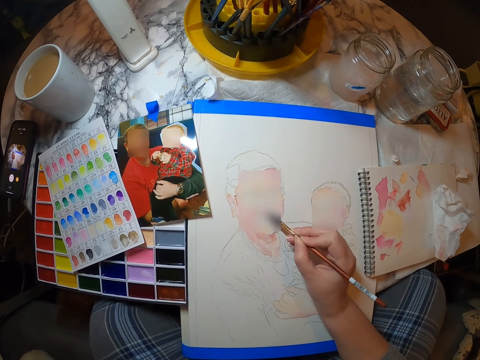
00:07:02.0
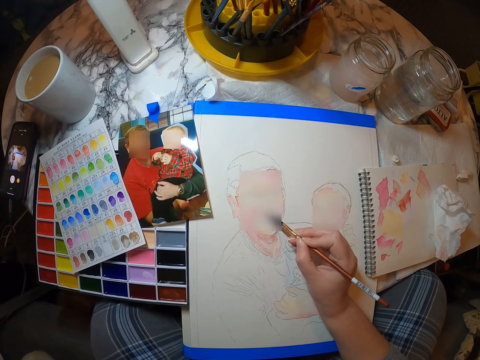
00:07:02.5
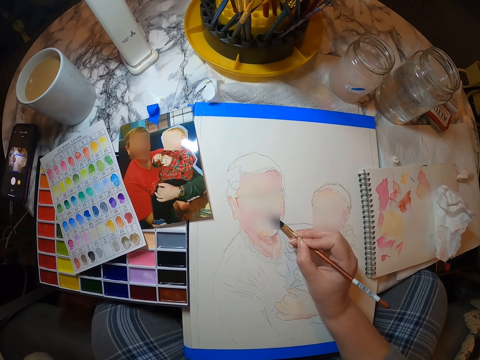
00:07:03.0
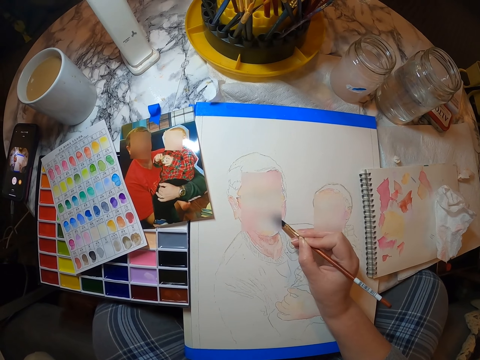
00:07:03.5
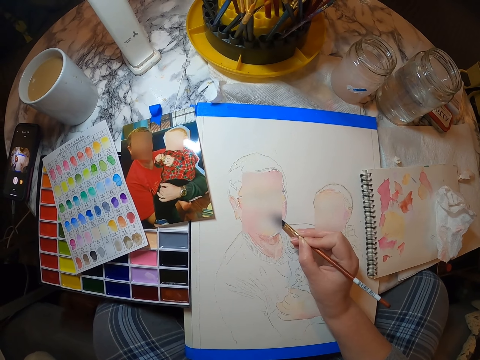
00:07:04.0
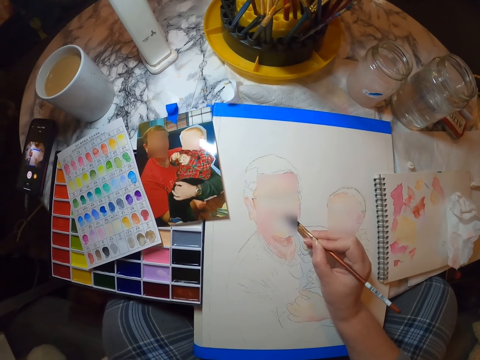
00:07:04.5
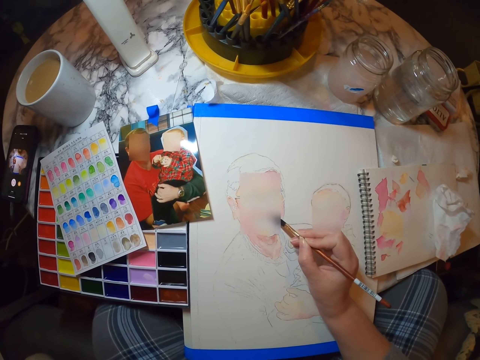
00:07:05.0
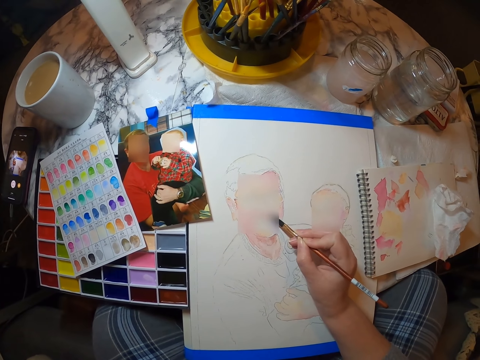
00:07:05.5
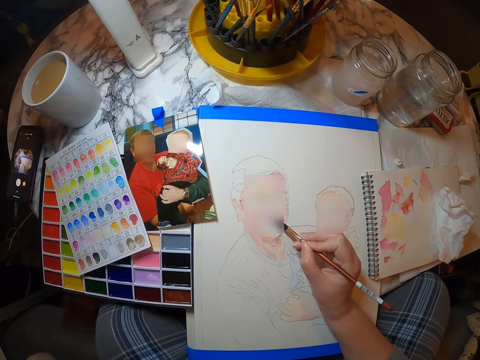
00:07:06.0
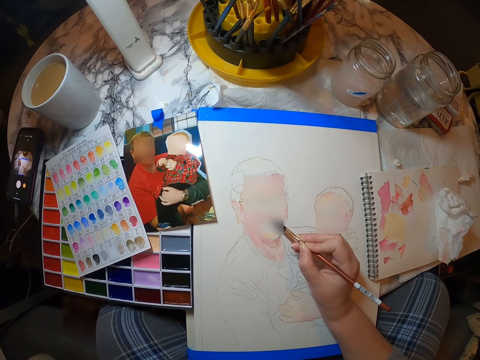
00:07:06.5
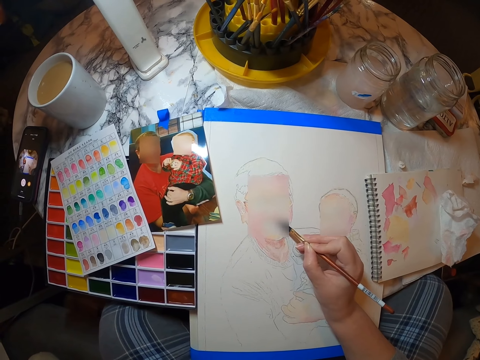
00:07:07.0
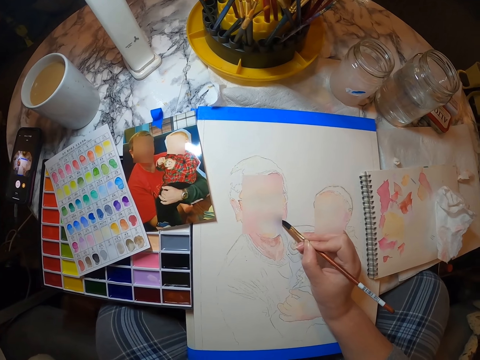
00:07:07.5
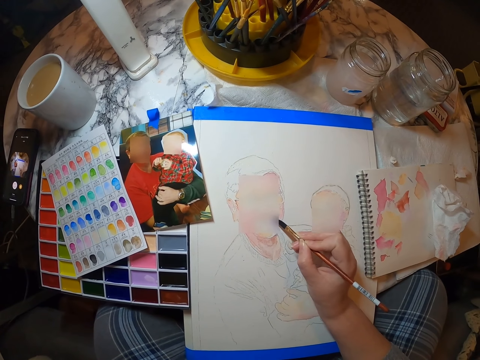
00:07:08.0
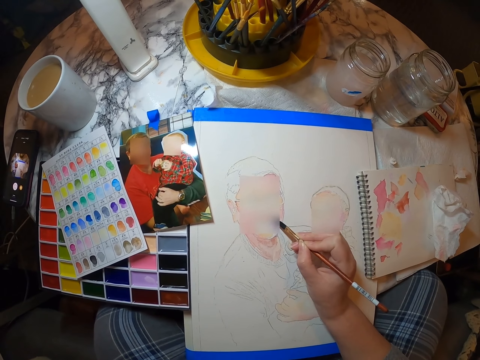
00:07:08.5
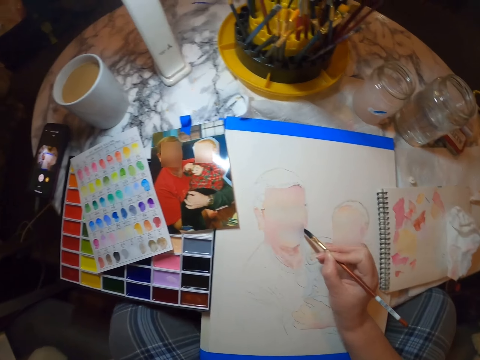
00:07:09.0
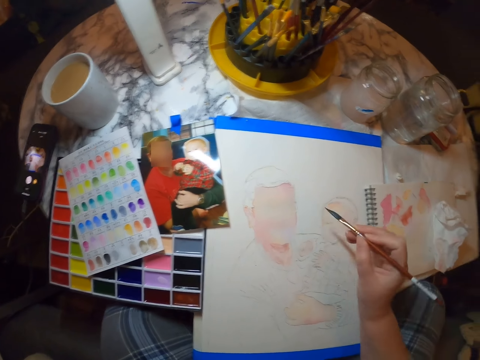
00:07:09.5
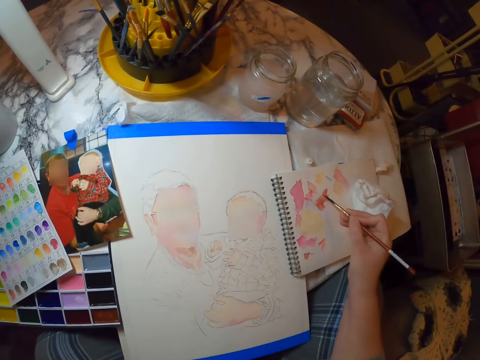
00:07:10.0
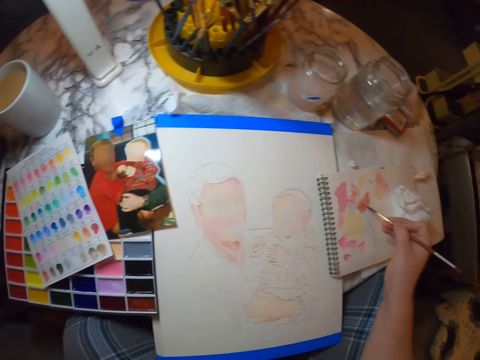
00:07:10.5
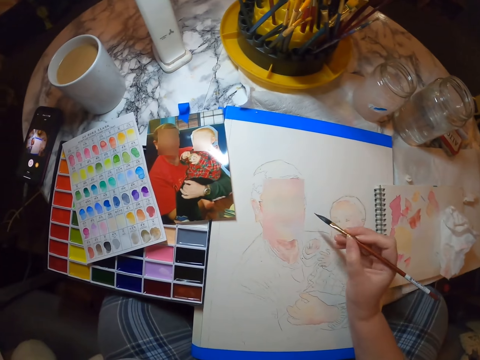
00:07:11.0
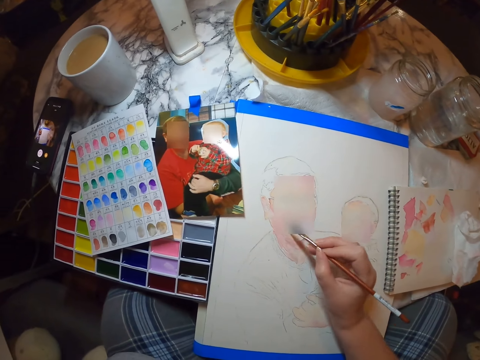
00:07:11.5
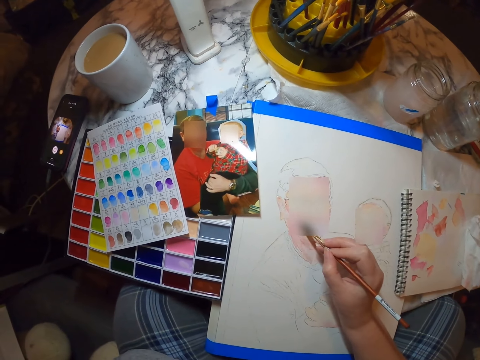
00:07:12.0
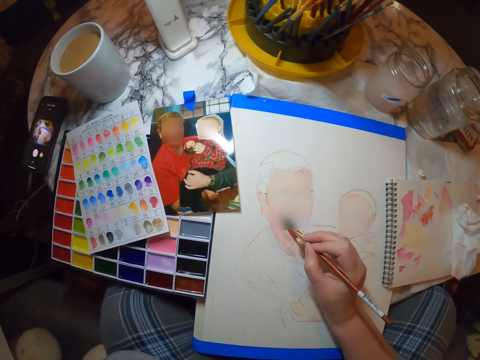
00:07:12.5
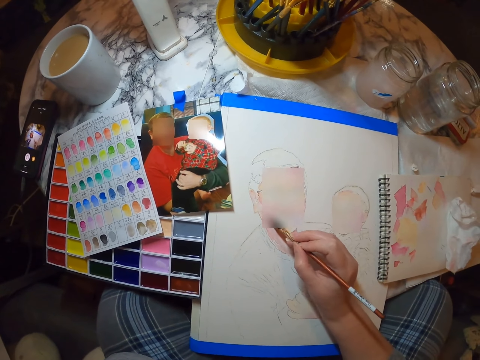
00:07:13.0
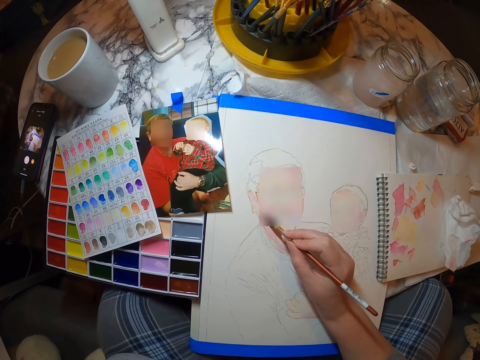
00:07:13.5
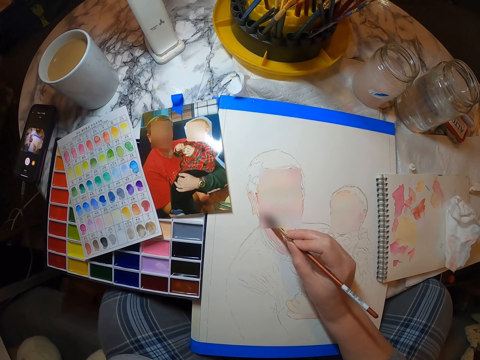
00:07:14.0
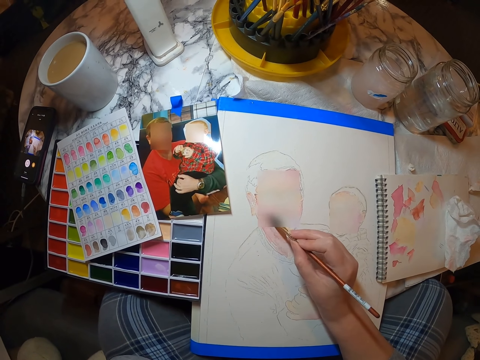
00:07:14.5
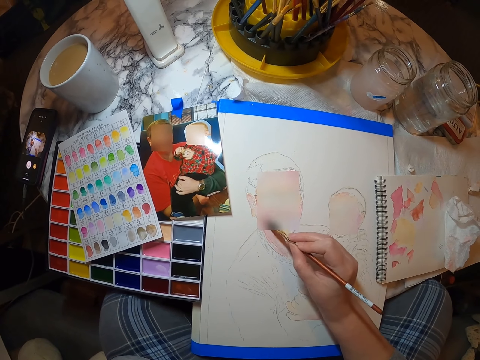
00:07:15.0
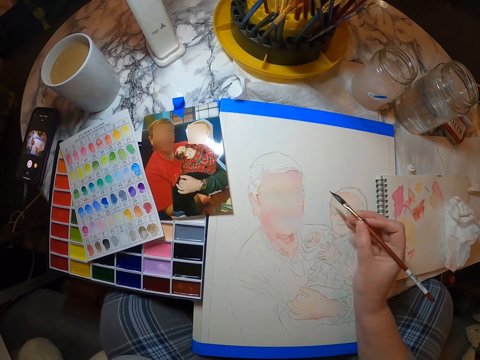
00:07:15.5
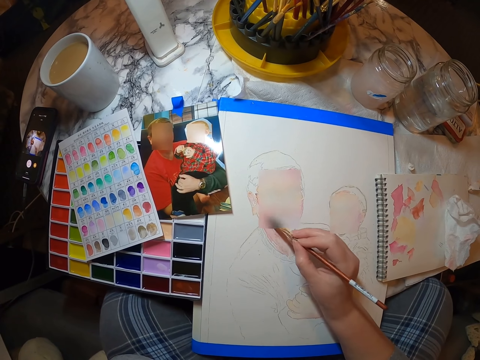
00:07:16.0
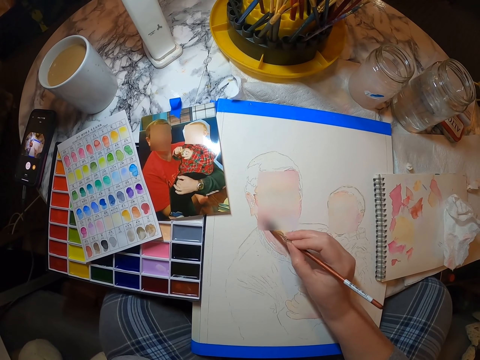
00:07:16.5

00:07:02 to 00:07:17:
The camera wearer rubs paint on a book. They paint a picture on the painting book.

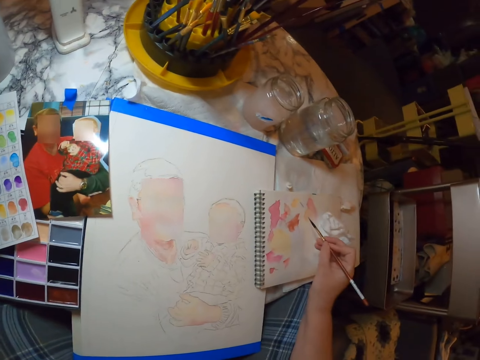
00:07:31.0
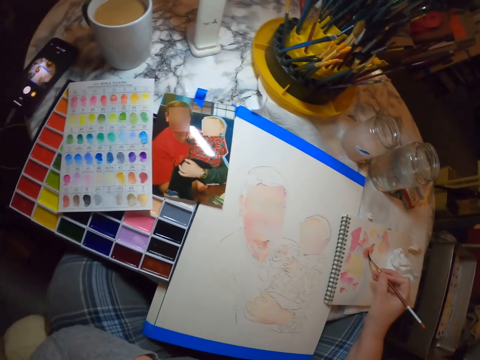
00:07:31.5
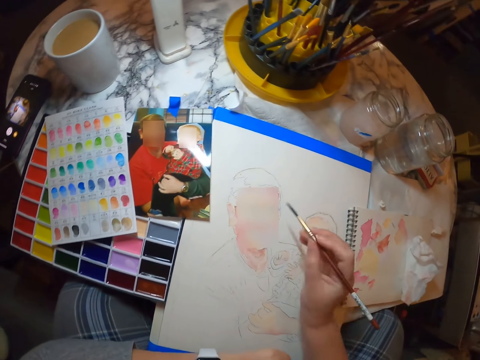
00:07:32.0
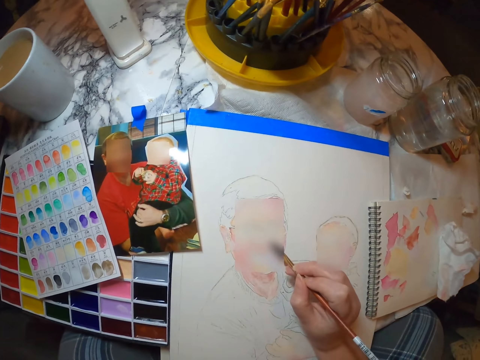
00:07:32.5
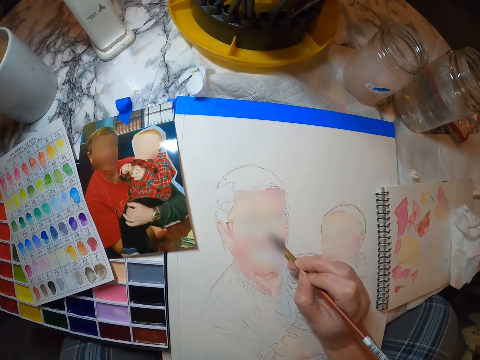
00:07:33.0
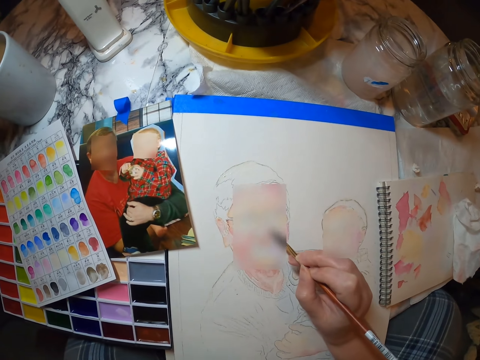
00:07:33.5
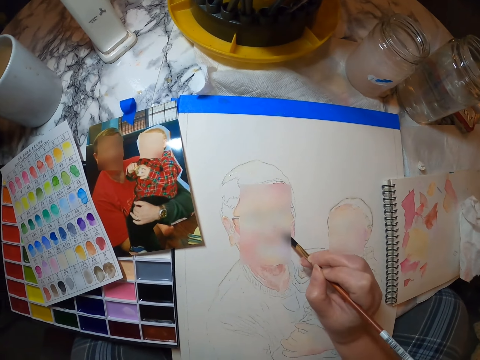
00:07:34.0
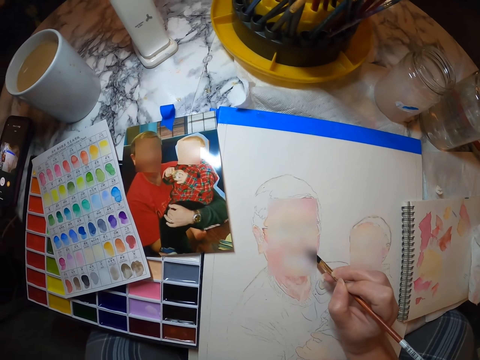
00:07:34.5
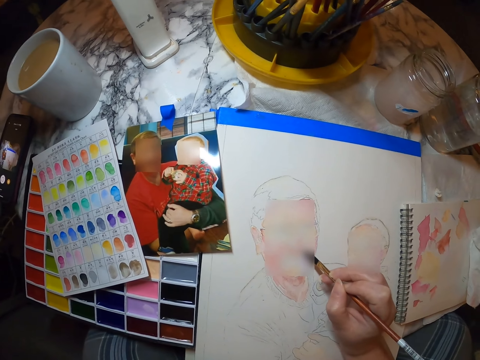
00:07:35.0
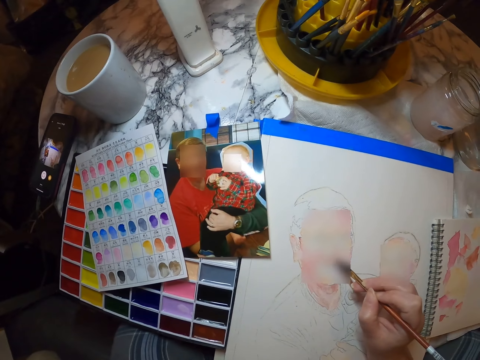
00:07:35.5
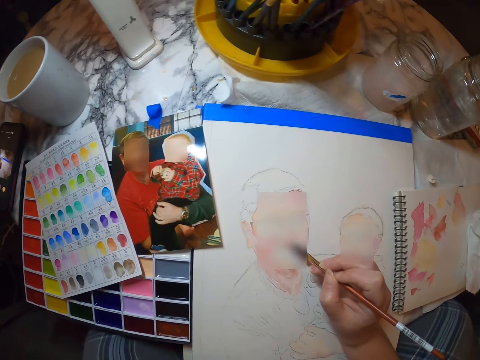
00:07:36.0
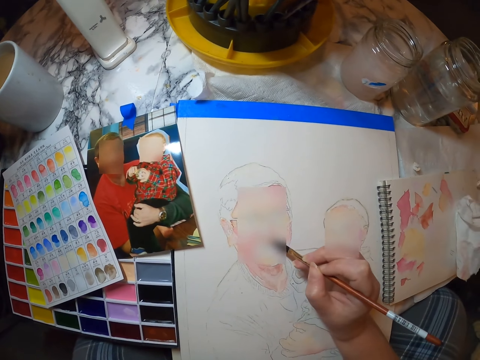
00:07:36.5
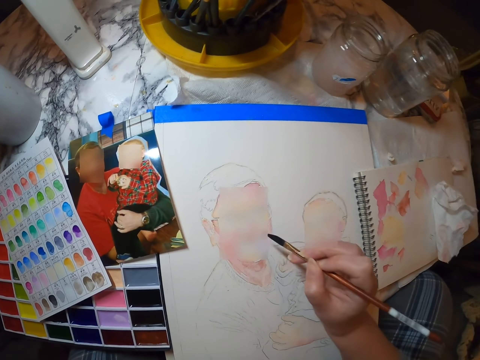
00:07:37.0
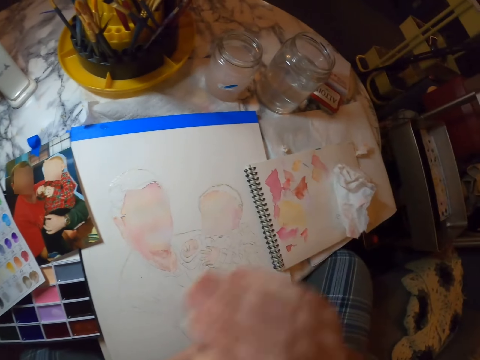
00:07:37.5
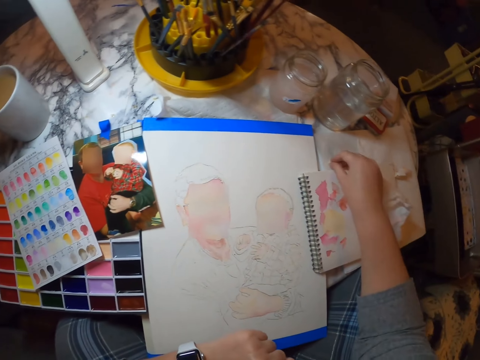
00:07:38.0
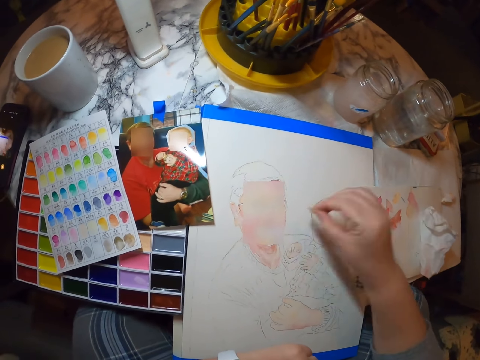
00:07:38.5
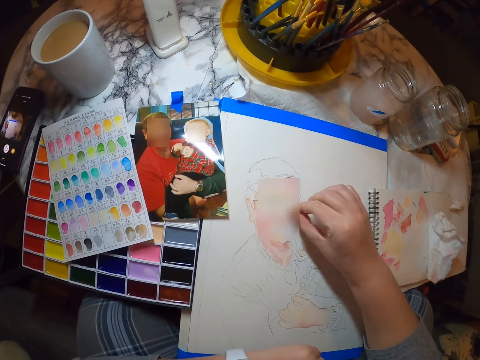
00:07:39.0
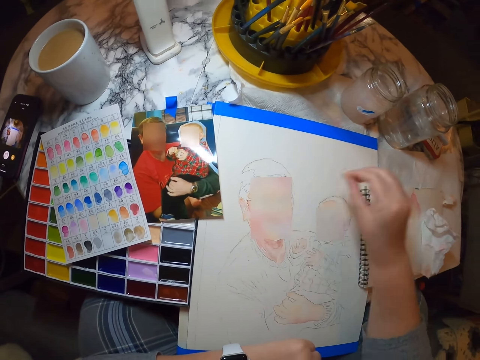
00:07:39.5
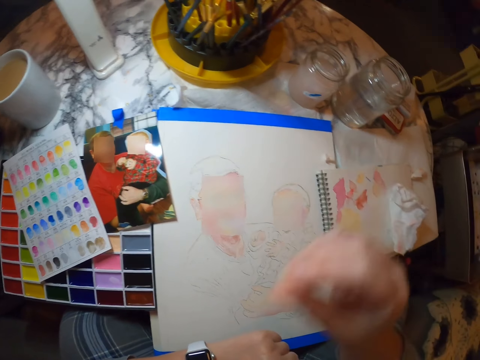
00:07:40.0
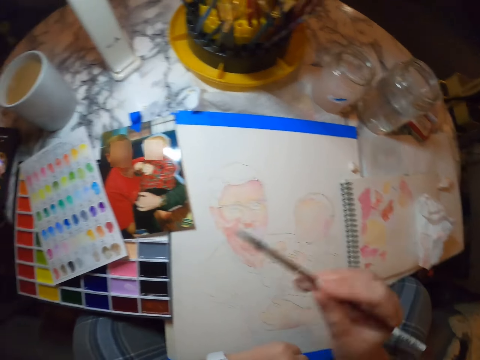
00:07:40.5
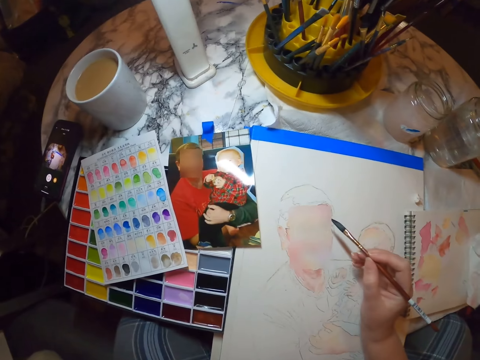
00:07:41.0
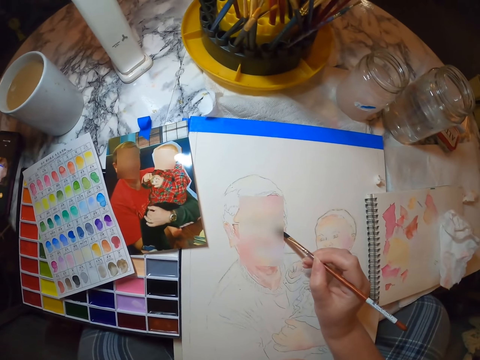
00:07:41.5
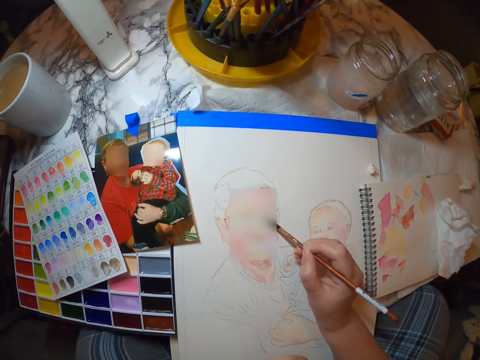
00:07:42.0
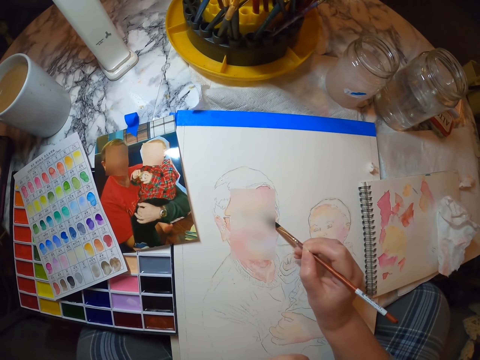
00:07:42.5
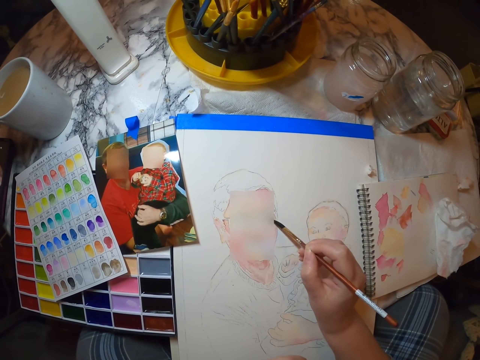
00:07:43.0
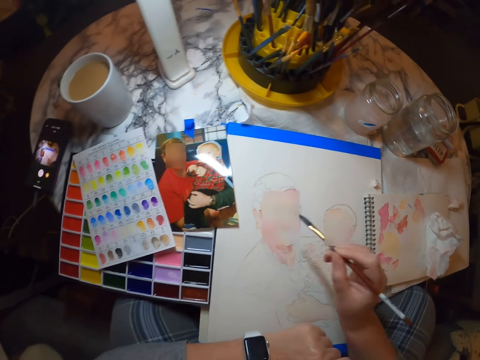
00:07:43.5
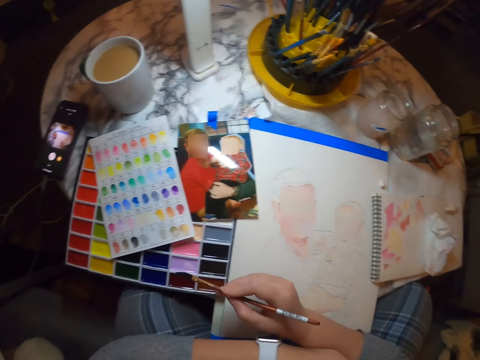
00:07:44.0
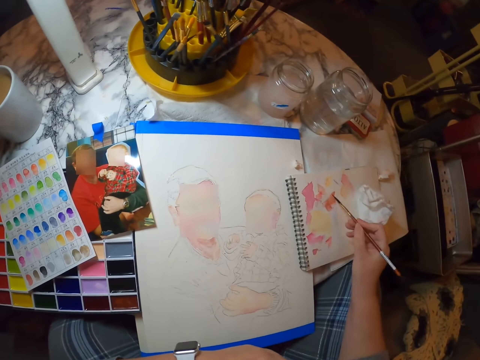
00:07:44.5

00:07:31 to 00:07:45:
The camera wearer rubs paint on a book. They paint a picture on the painting book. They wipe the painting with a tissue paper. They hold a paint brush. They paint a picture on the painting book.
